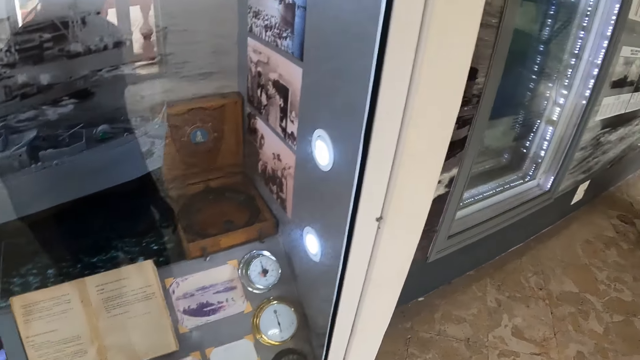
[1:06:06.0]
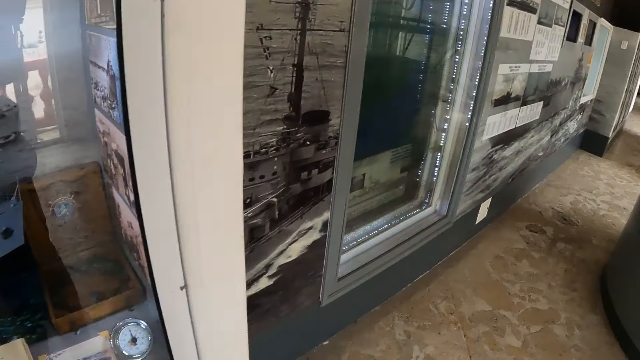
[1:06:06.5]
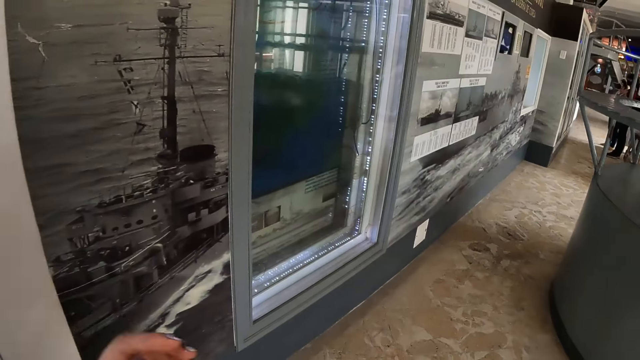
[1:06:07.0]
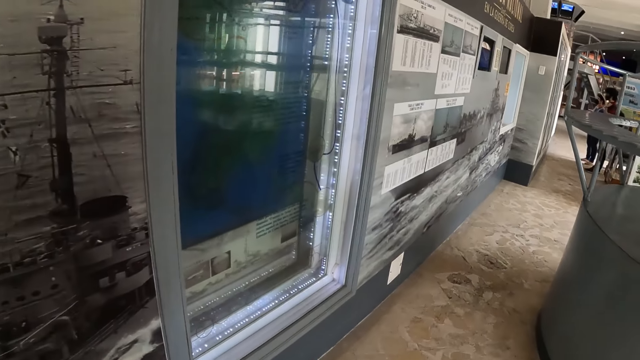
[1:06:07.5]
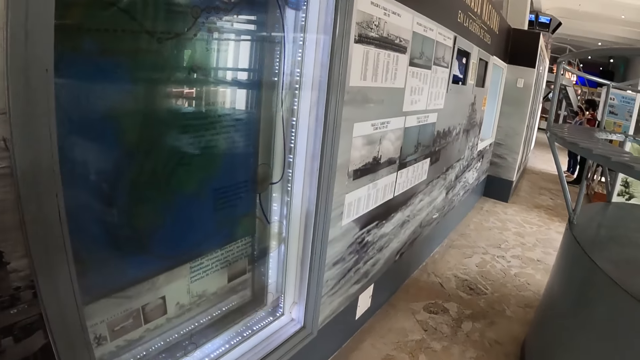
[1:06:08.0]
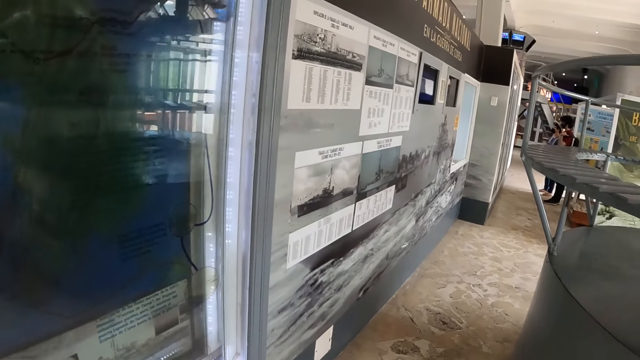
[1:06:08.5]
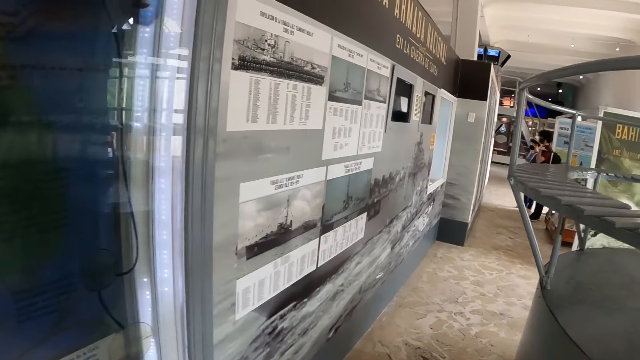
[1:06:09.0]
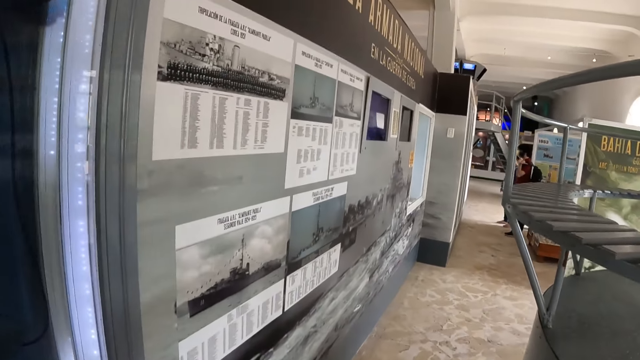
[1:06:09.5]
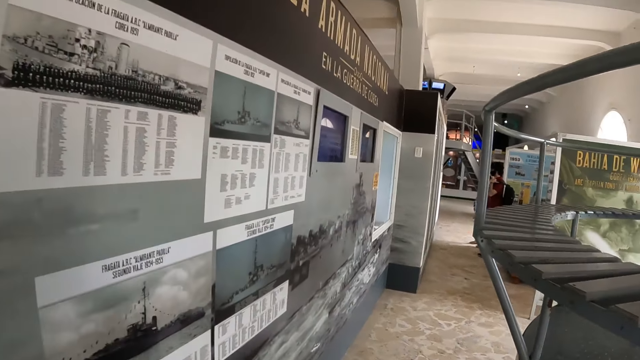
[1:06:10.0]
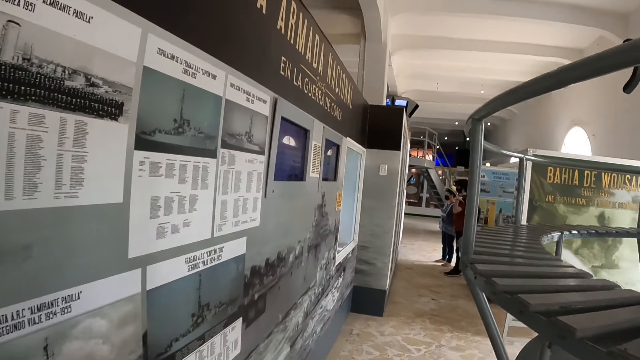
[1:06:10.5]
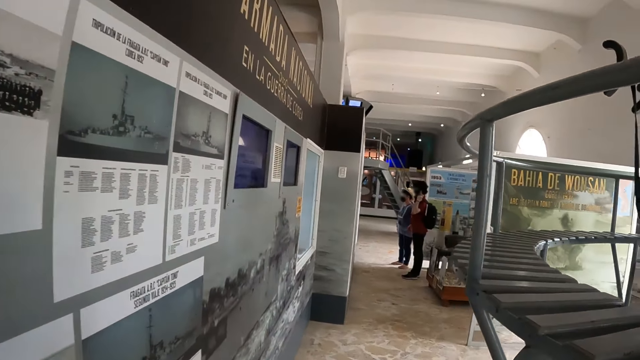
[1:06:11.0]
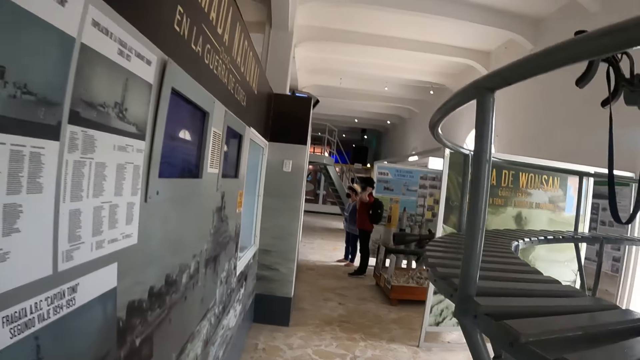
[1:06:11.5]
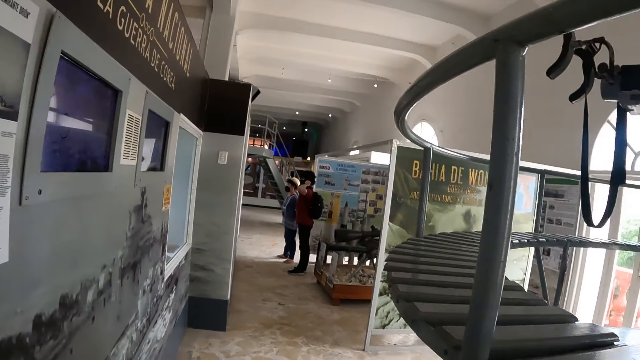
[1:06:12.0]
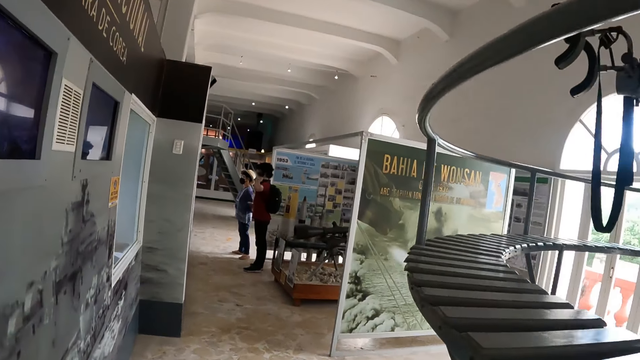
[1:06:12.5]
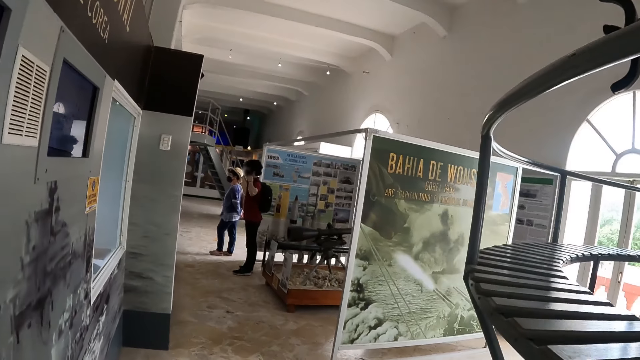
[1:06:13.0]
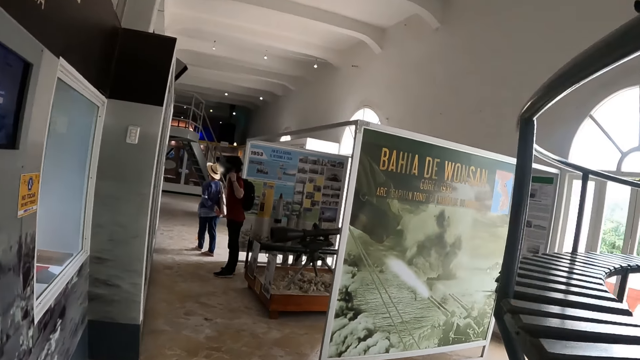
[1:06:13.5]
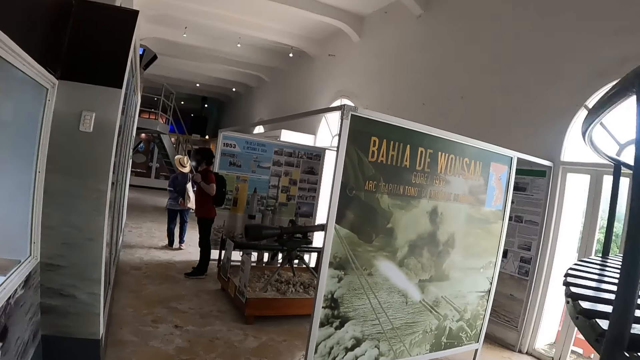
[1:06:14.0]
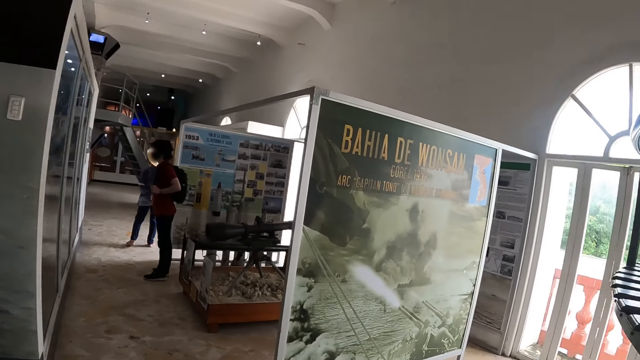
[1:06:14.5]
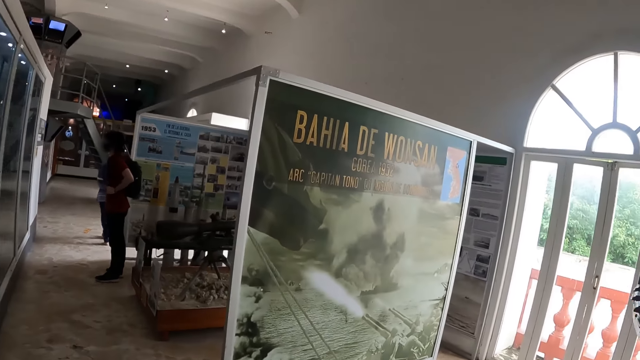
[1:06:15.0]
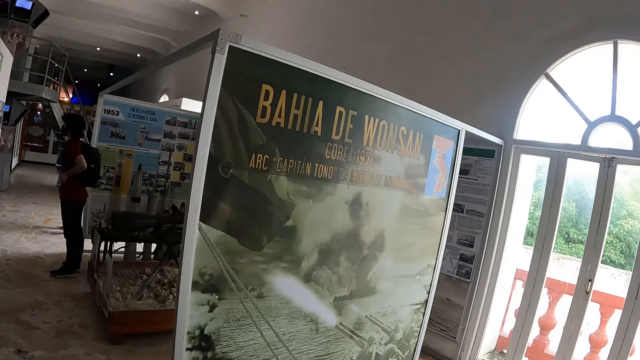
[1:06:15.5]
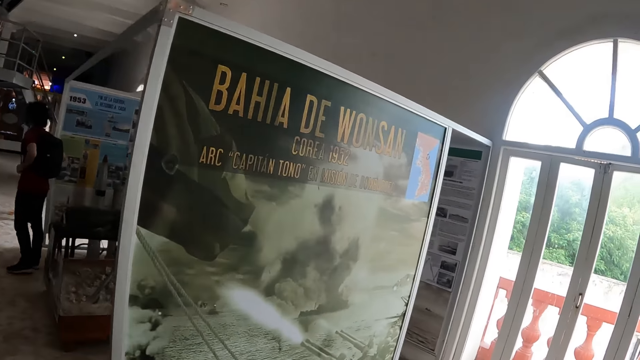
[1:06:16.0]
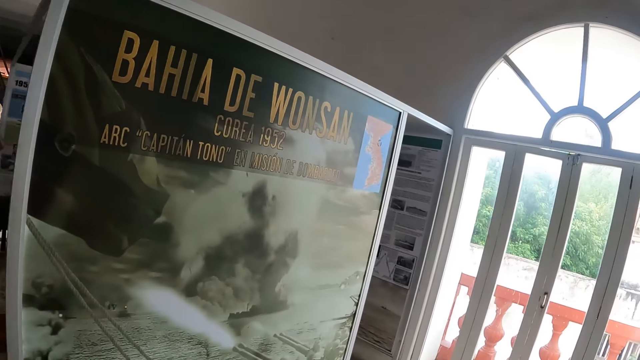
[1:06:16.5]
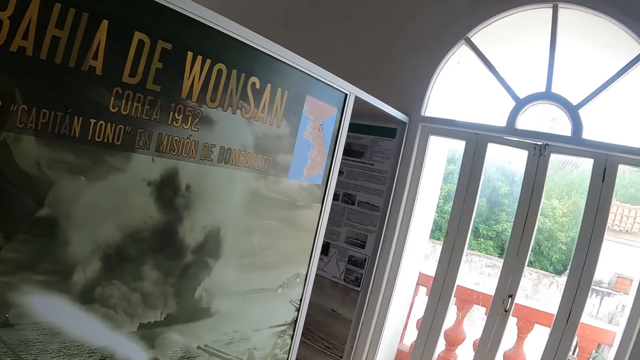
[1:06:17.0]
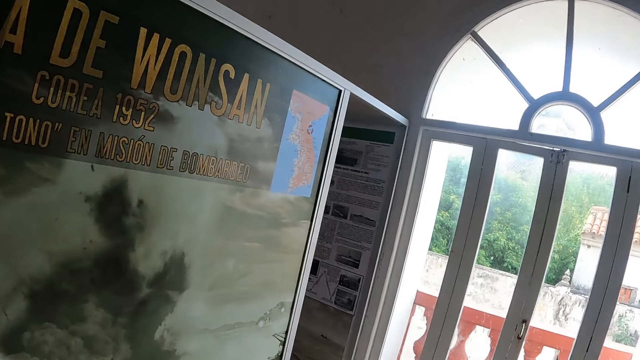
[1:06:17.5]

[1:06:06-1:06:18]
The camera wearer walks towards another room.

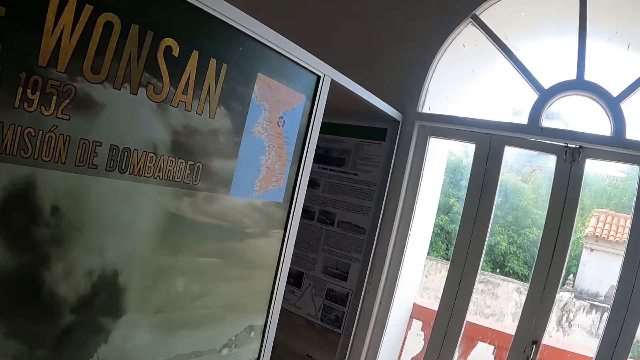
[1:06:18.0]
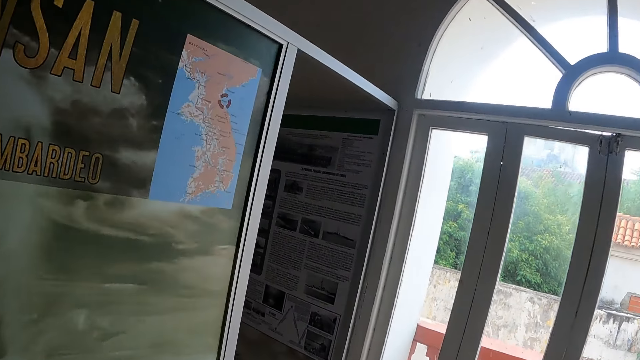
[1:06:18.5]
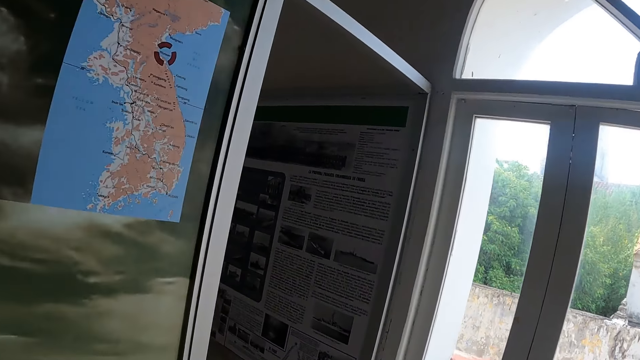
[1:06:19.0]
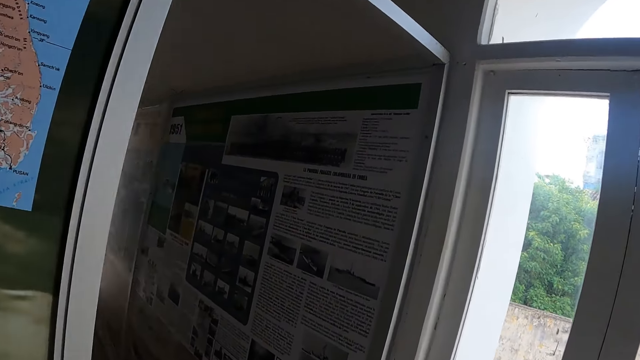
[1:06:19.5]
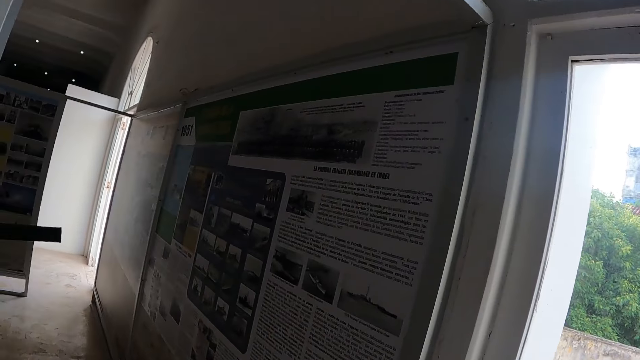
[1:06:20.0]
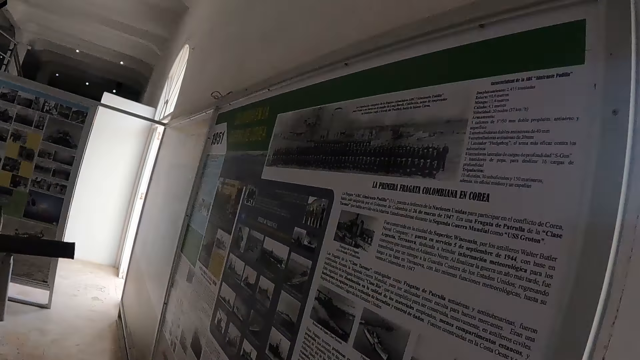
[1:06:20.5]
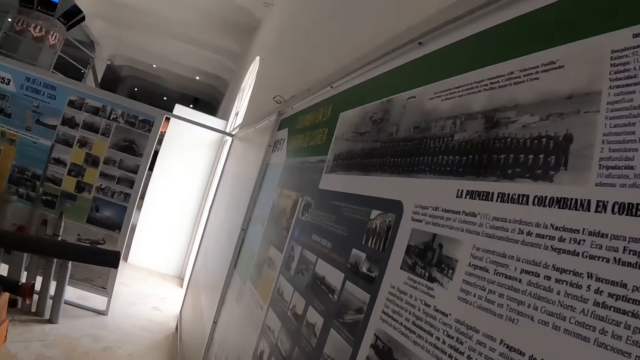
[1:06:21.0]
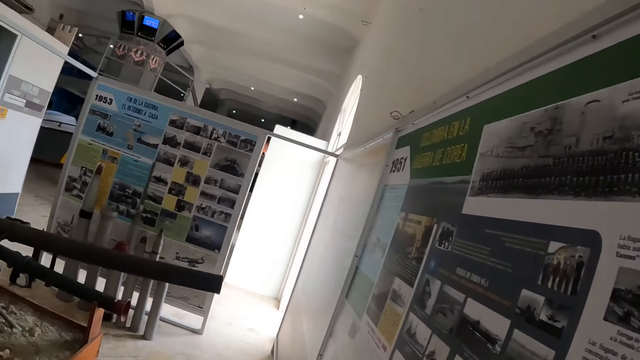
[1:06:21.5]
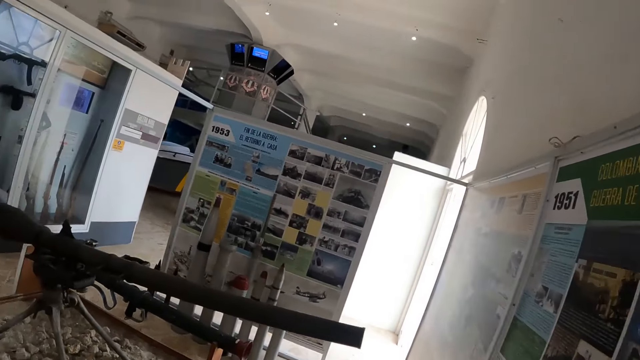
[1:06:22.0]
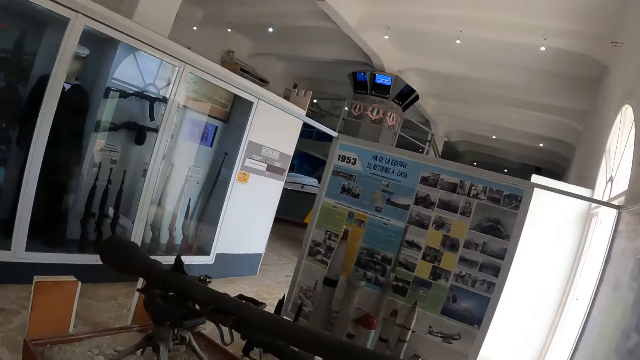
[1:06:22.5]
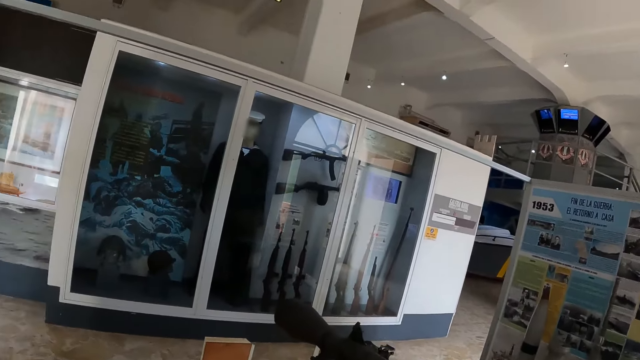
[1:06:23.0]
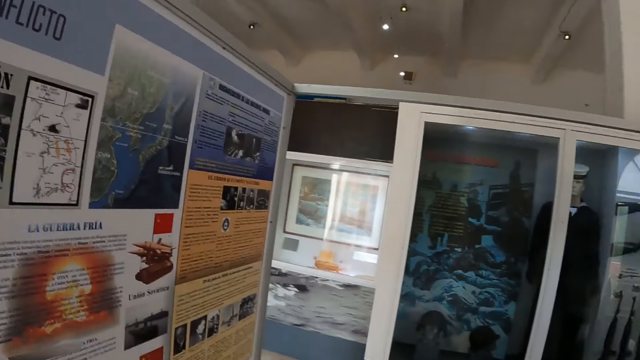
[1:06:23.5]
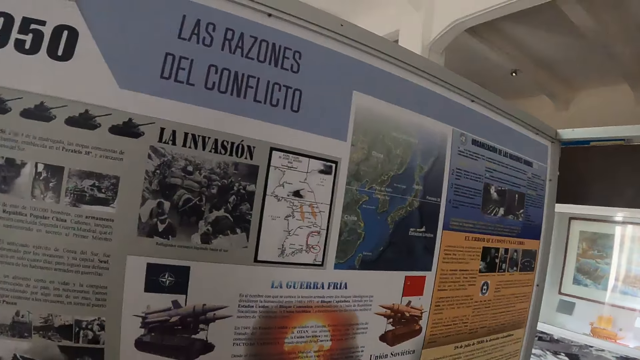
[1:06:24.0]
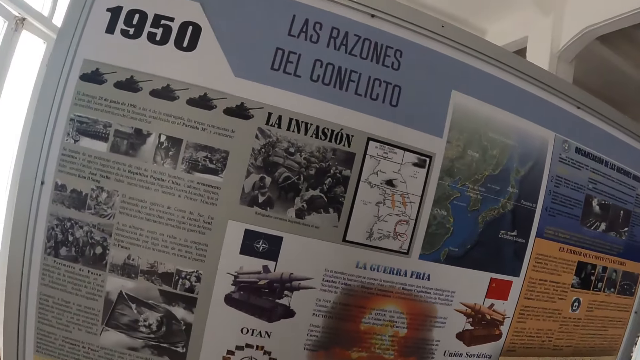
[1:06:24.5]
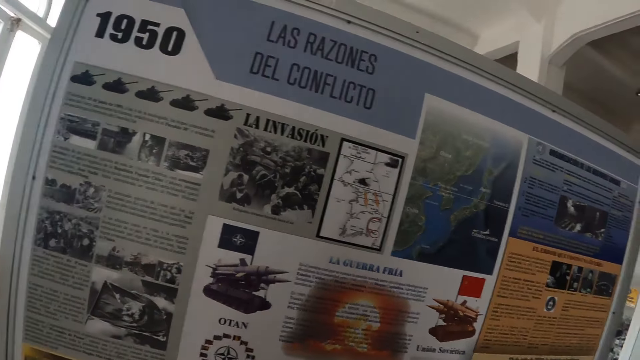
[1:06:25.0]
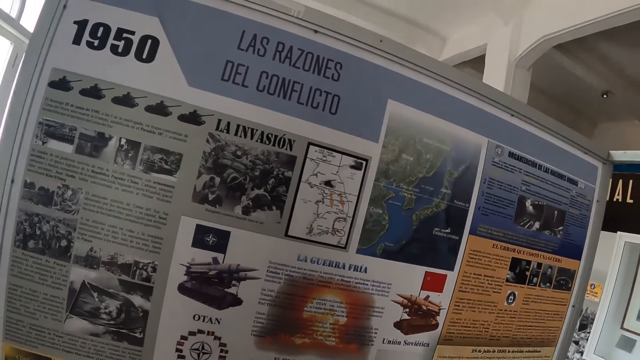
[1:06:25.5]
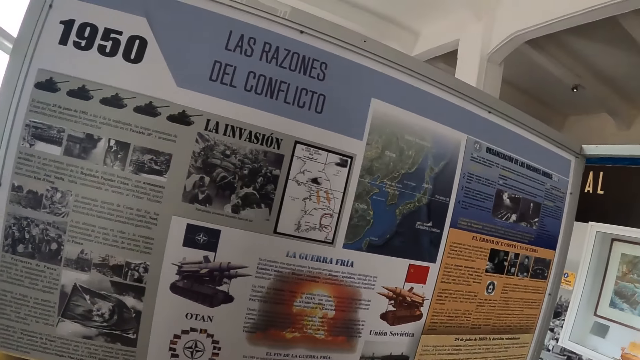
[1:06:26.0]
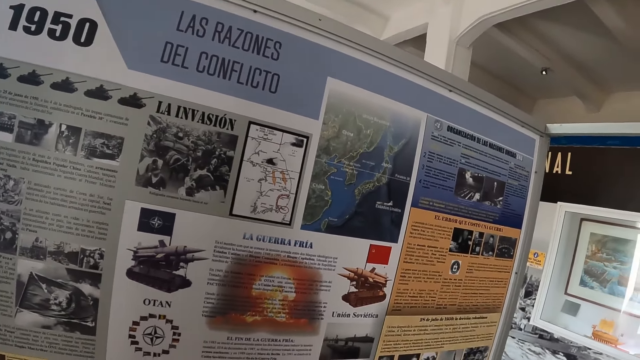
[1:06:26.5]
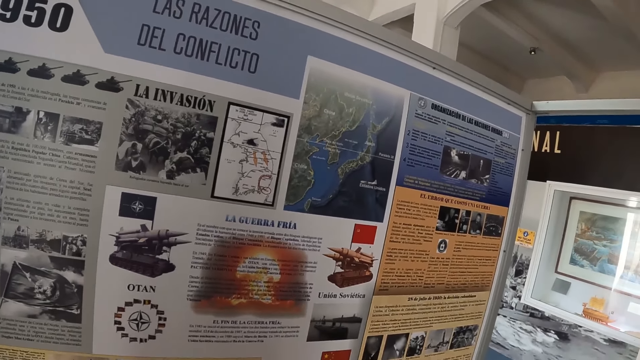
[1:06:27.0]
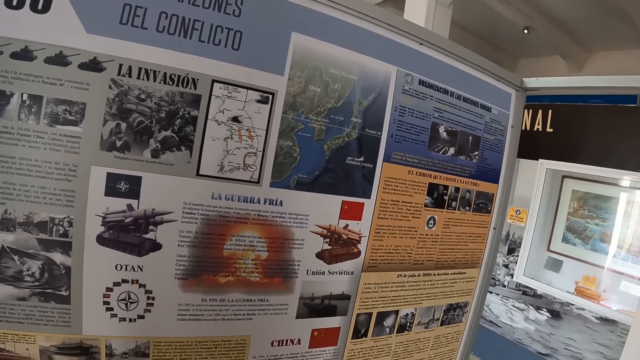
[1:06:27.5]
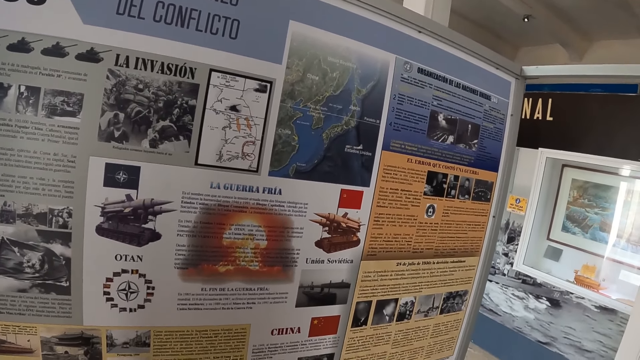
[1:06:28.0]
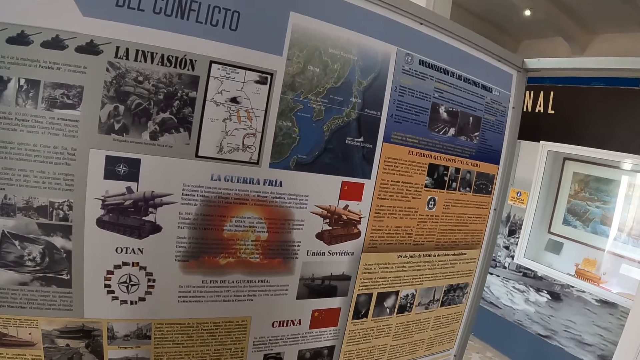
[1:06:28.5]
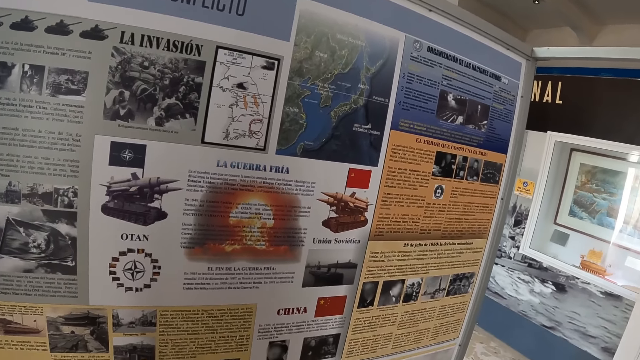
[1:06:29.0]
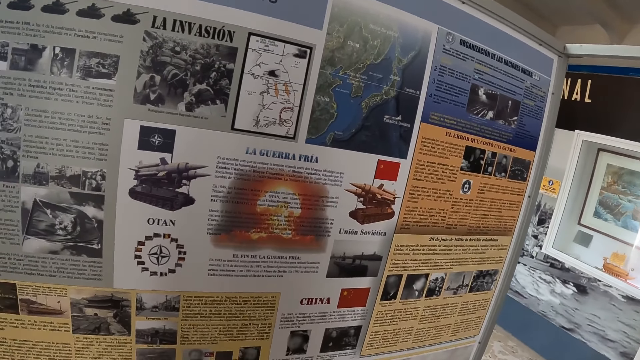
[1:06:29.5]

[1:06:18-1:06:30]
The camera wearer turns towards the sheets of paper. They stare at the sheets of paper. They observe a board.
